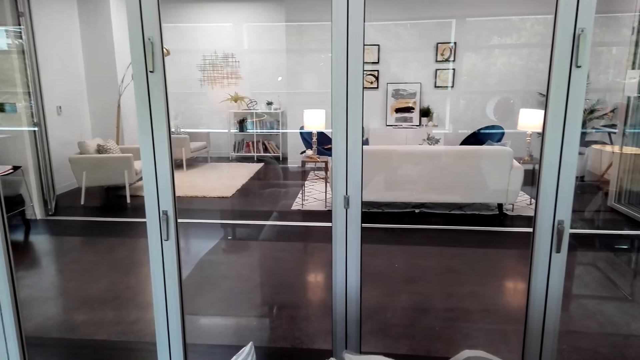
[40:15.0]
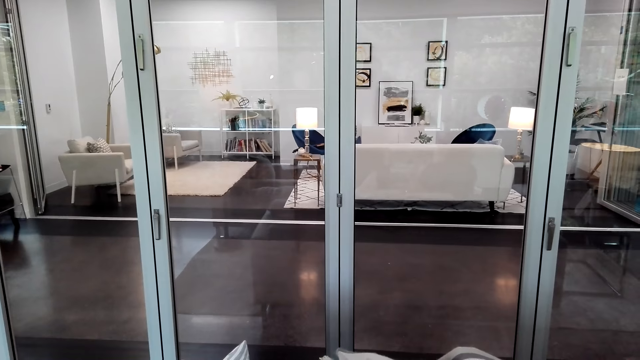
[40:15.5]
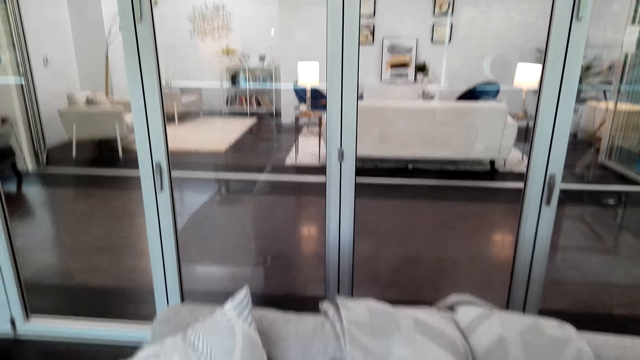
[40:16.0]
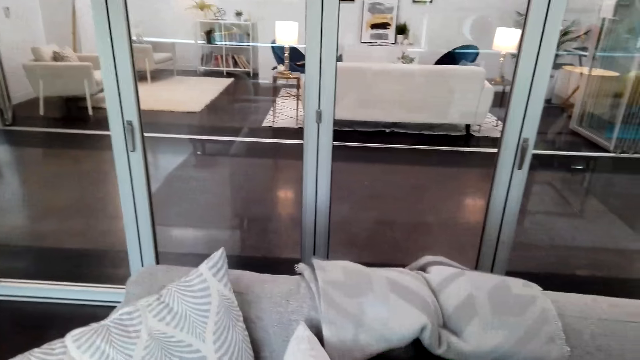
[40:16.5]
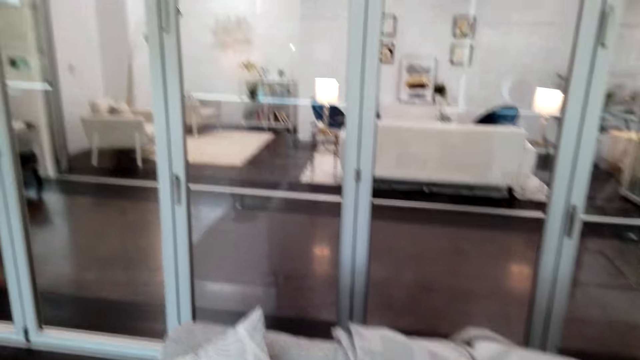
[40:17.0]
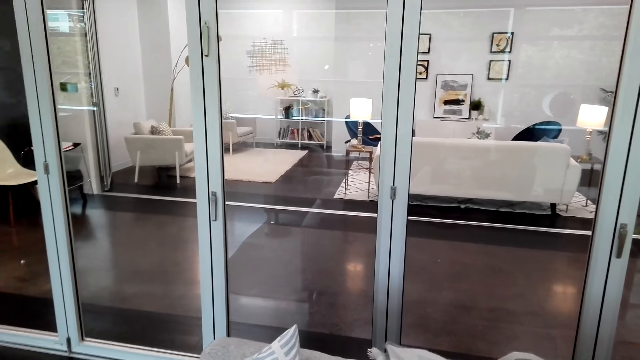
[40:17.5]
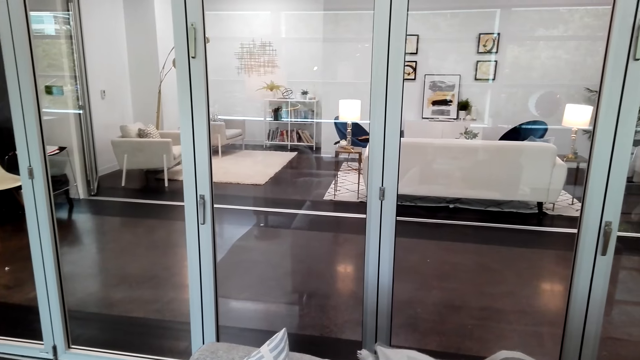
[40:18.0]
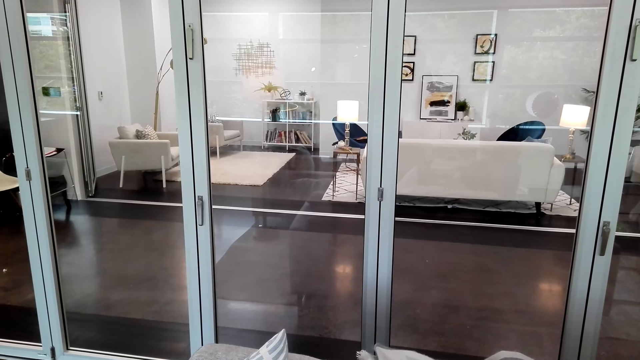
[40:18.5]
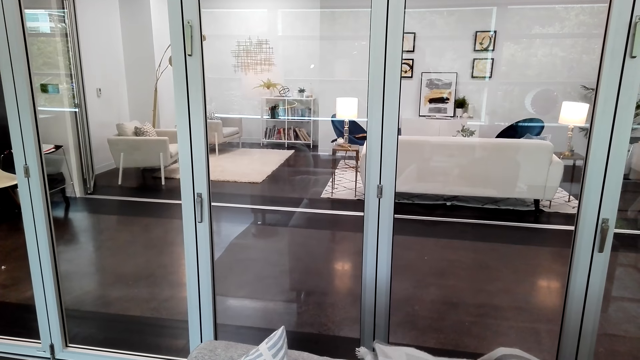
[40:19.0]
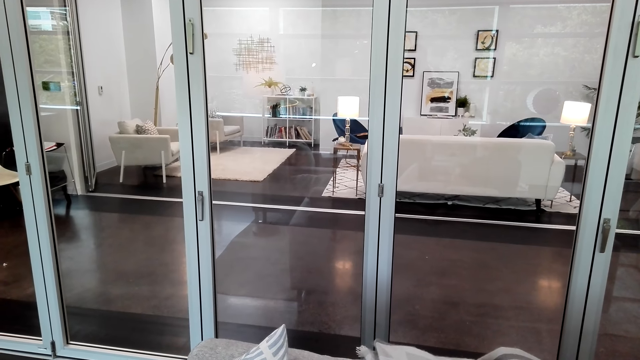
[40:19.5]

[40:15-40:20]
The camera wearer turns around the room.
